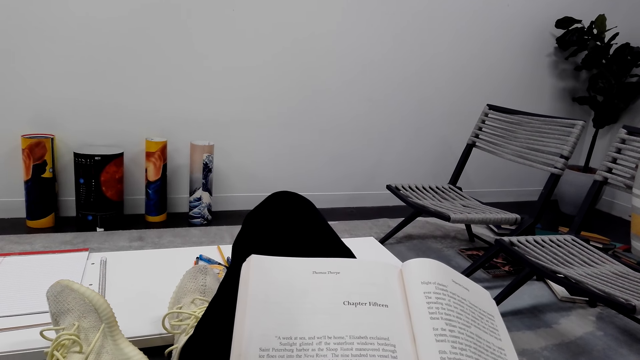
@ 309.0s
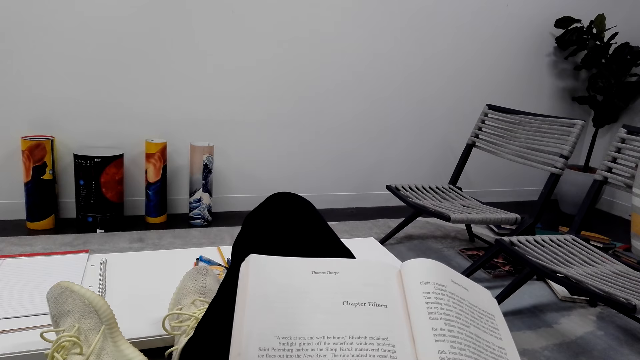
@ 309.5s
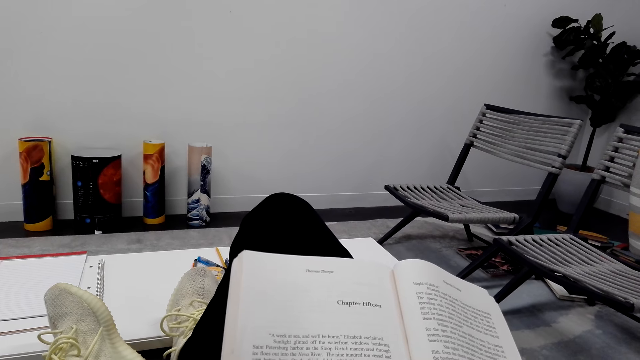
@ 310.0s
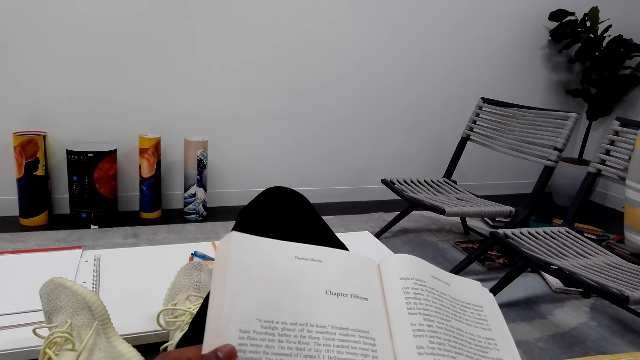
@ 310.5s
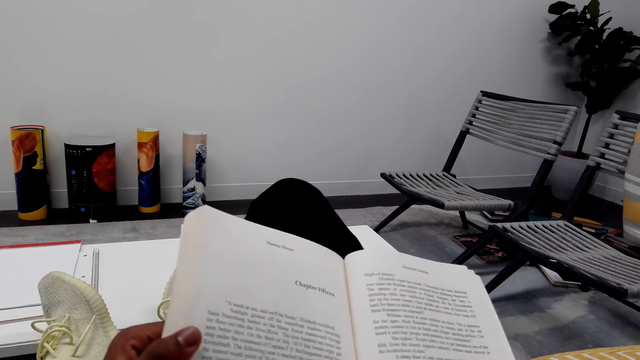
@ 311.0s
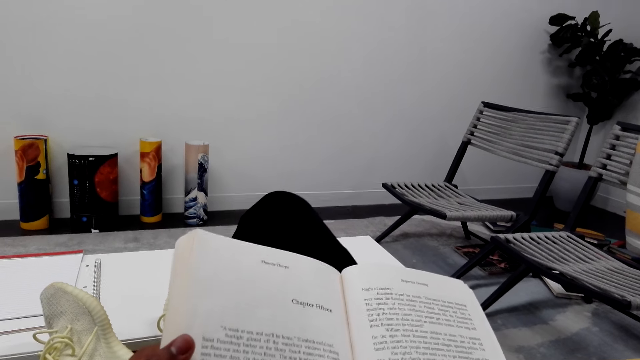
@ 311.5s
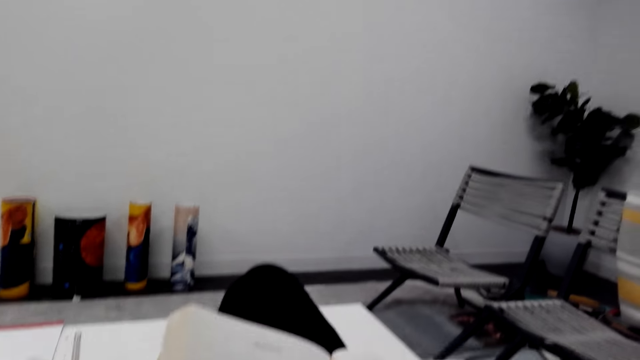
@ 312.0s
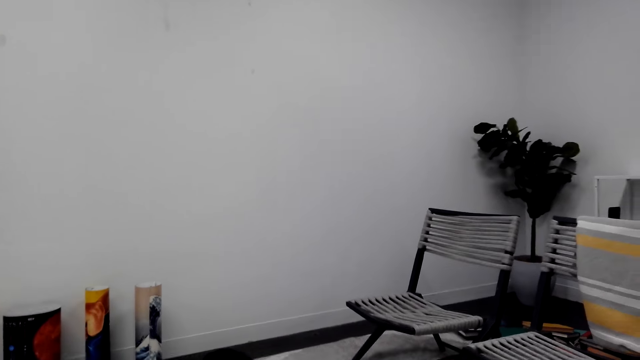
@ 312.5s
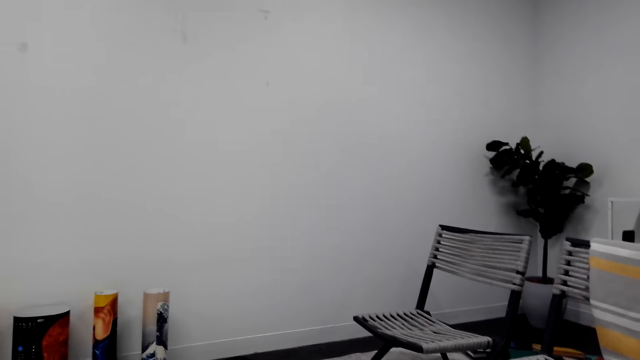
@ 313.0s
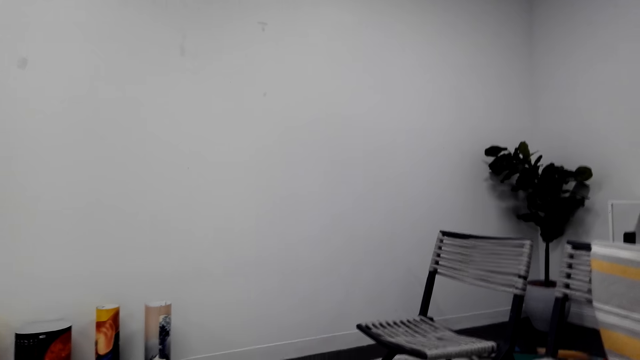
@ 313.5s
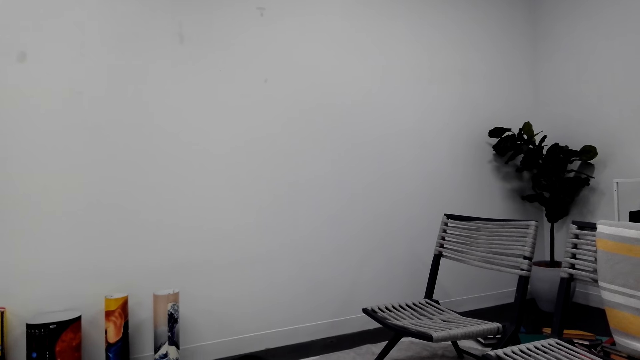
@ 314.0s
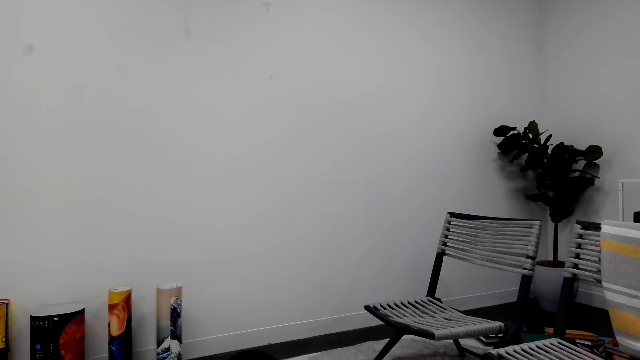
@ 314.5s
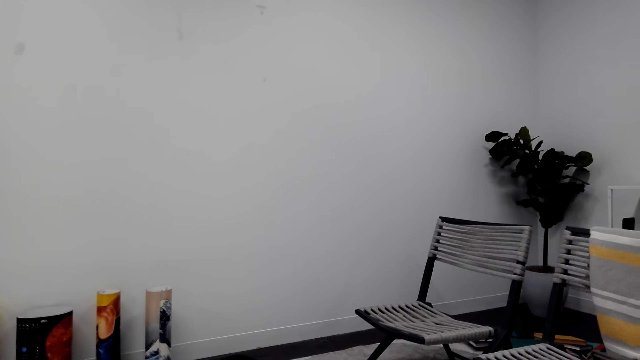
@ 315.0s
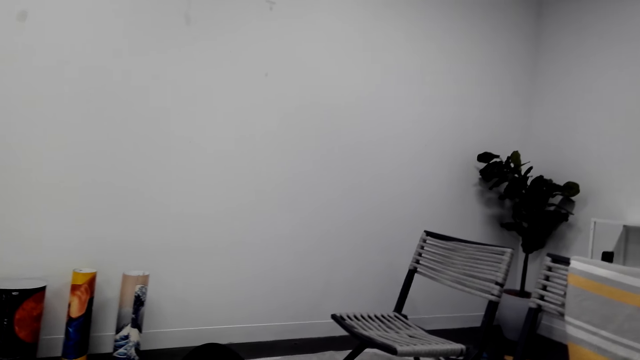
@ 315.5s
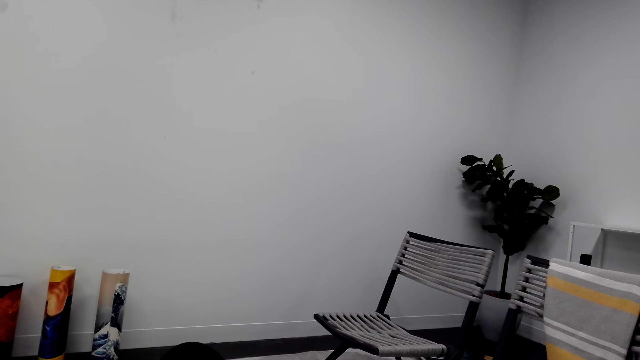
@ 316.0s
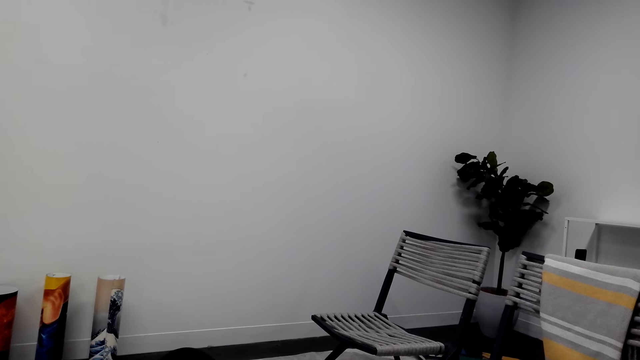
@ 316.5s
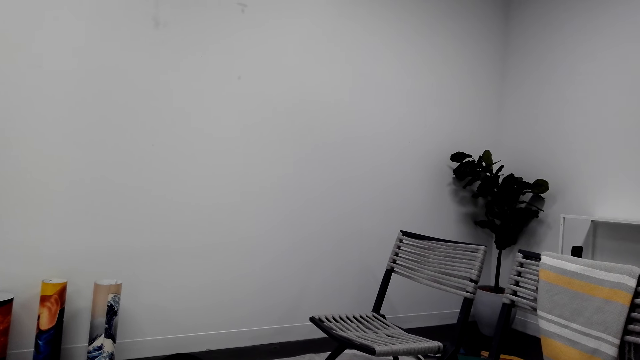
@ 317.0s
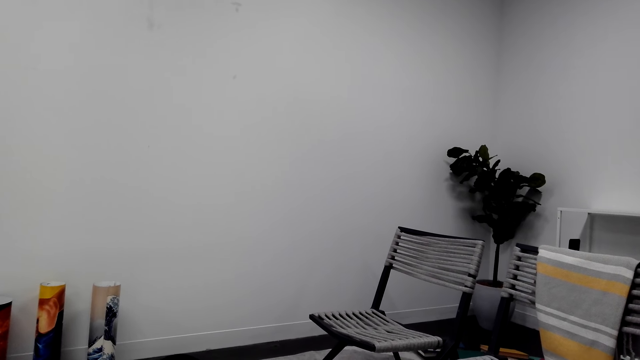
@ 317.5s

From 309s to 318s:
The camera wearer holds the novel well. They look around.

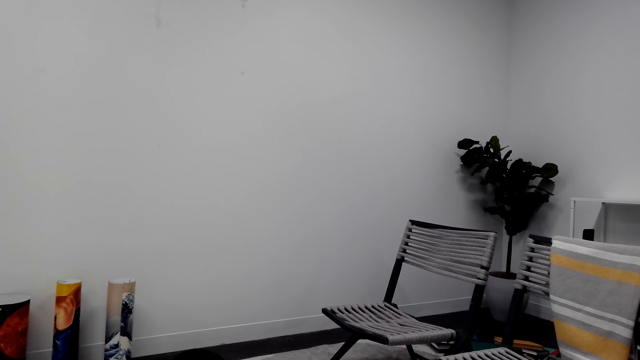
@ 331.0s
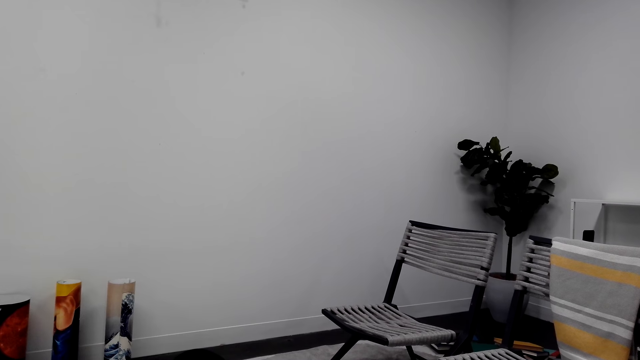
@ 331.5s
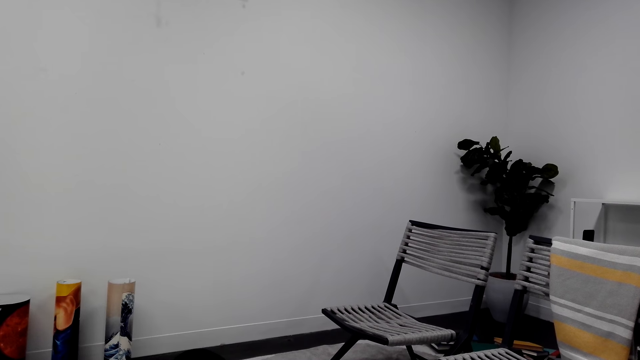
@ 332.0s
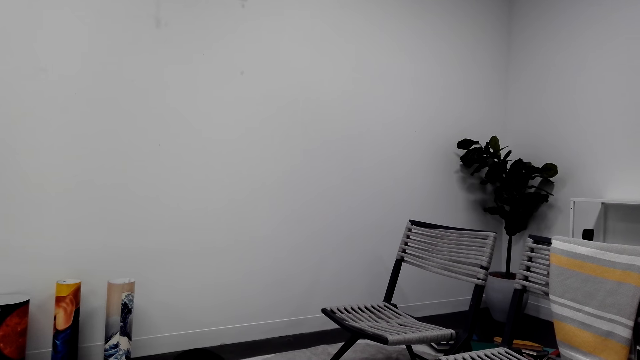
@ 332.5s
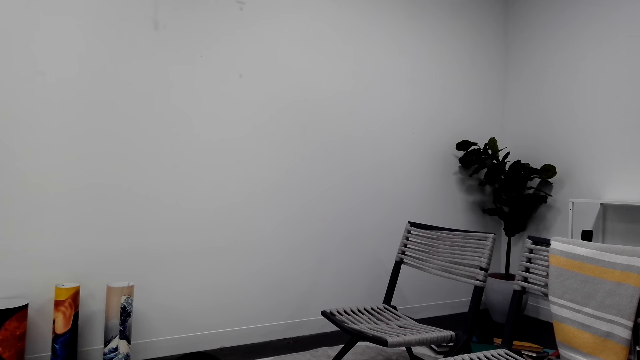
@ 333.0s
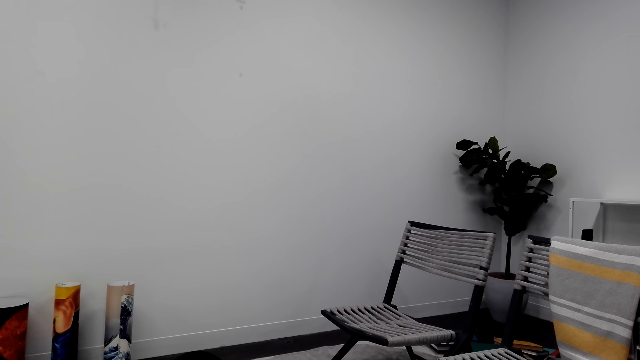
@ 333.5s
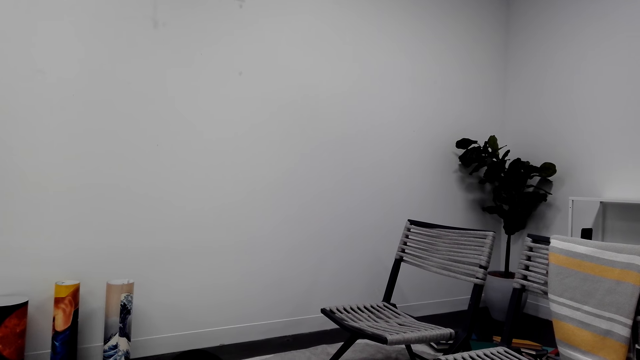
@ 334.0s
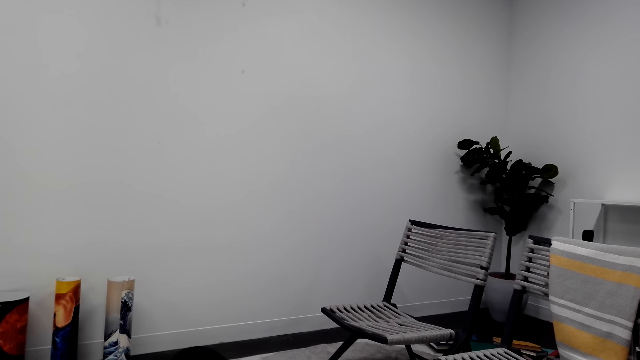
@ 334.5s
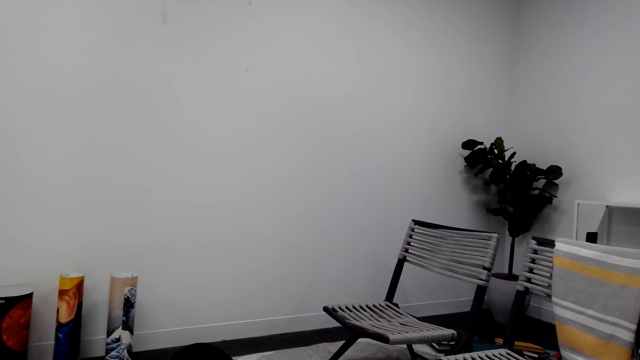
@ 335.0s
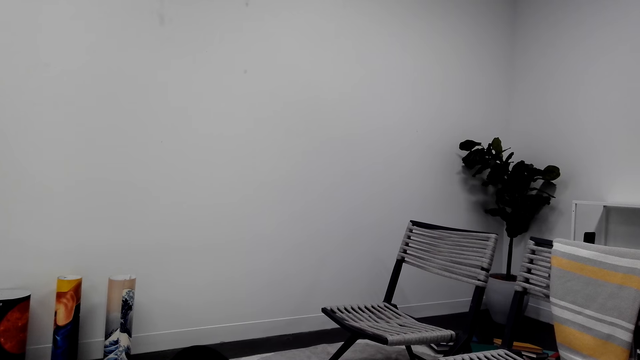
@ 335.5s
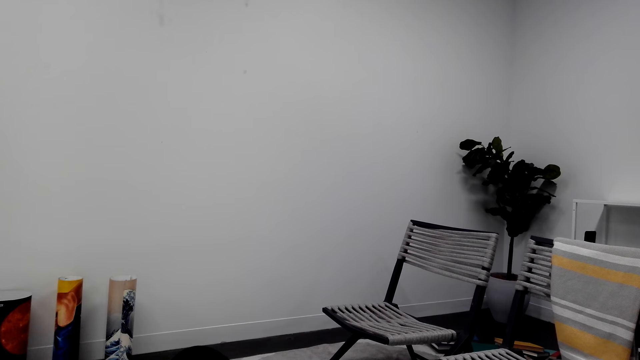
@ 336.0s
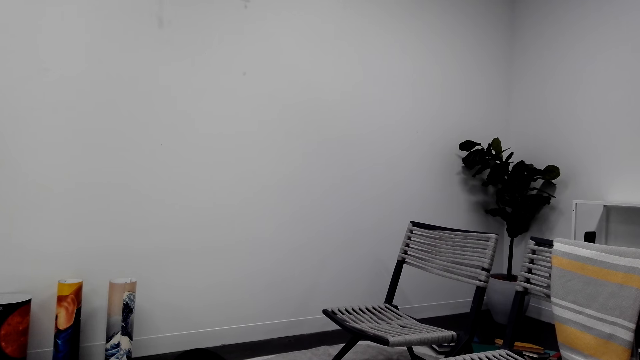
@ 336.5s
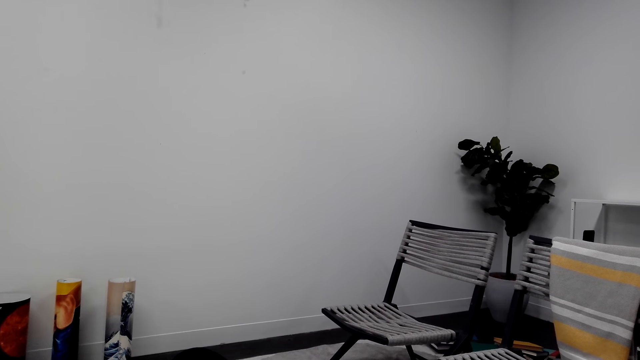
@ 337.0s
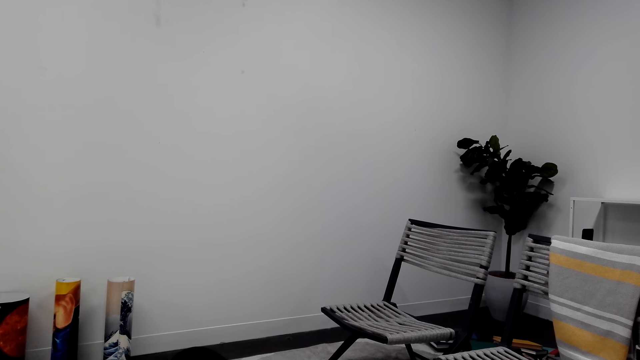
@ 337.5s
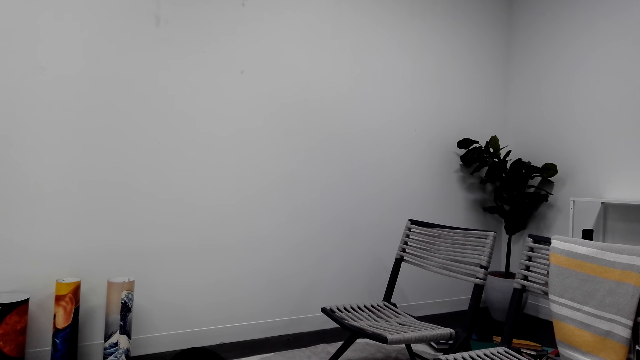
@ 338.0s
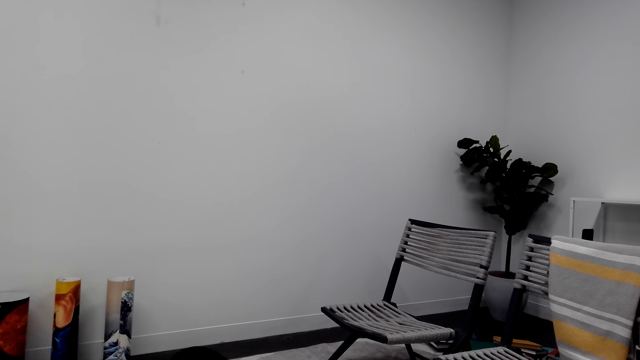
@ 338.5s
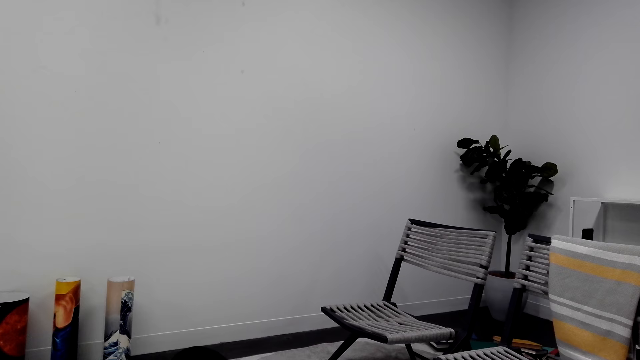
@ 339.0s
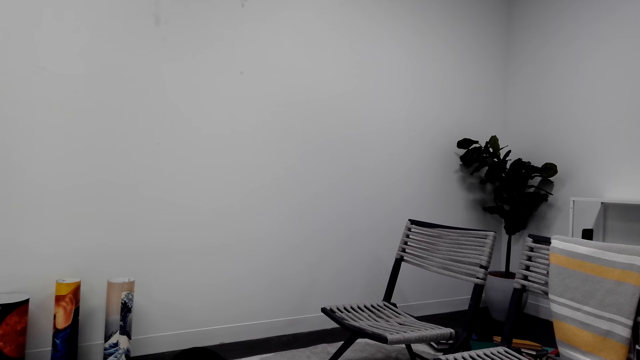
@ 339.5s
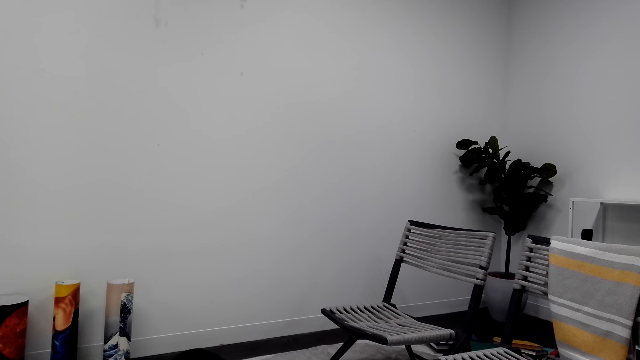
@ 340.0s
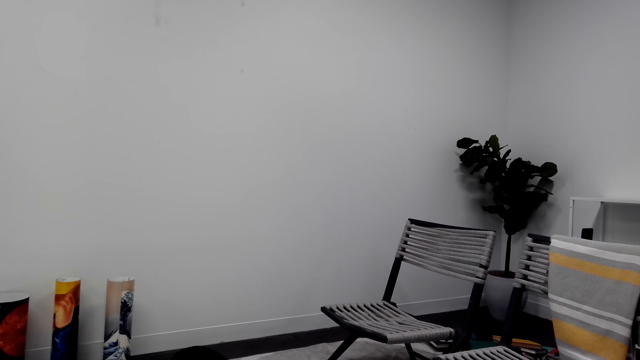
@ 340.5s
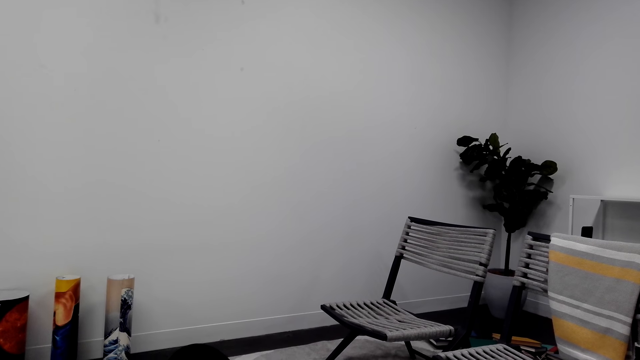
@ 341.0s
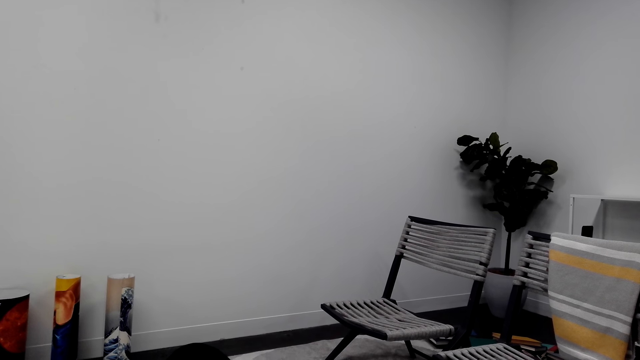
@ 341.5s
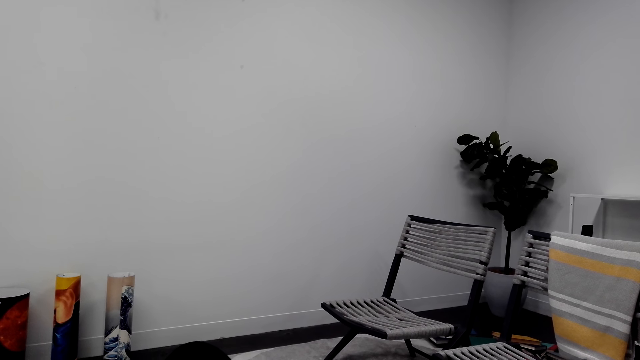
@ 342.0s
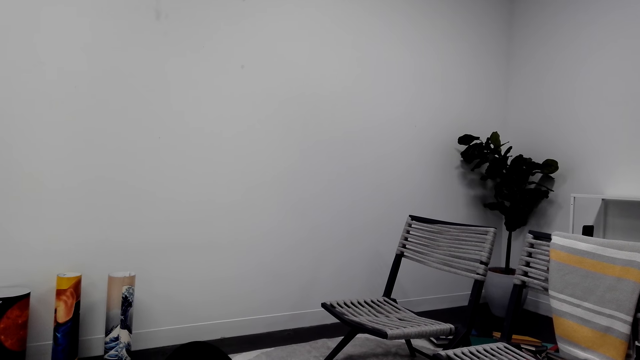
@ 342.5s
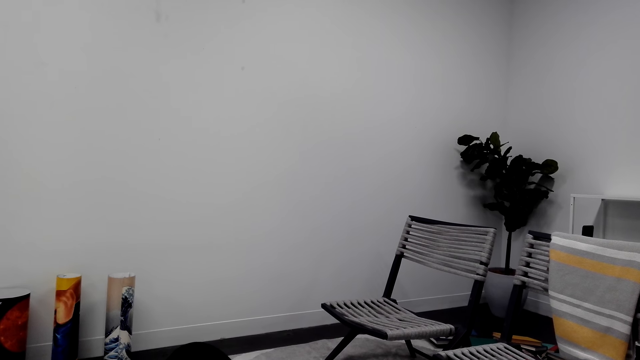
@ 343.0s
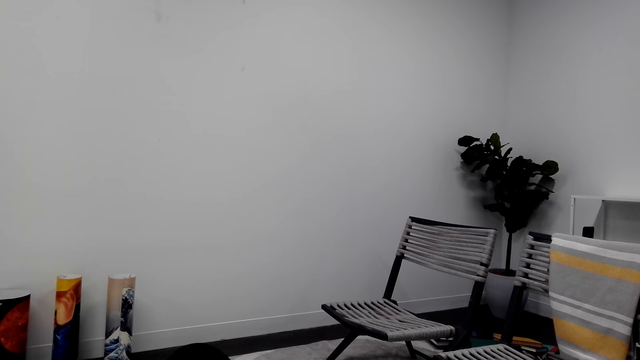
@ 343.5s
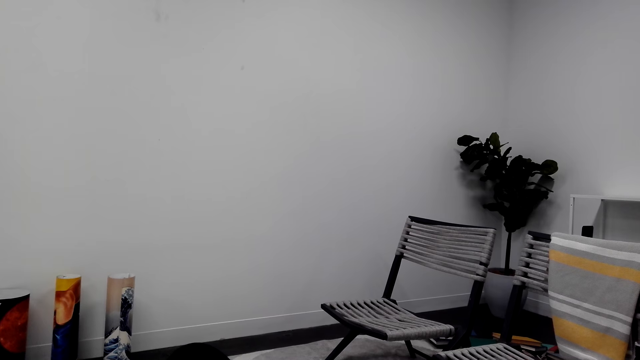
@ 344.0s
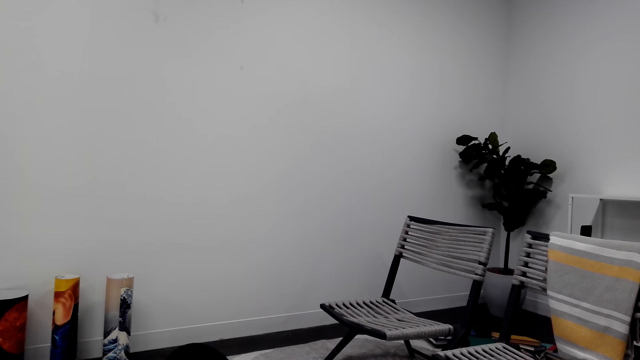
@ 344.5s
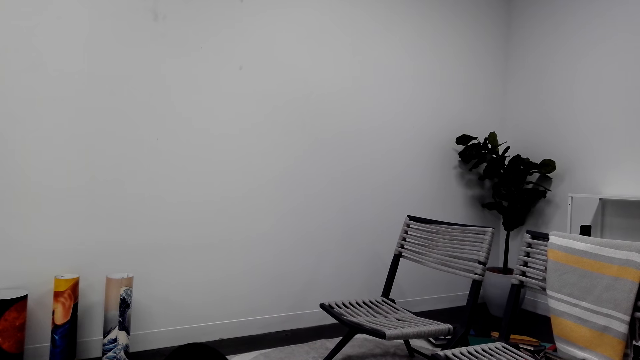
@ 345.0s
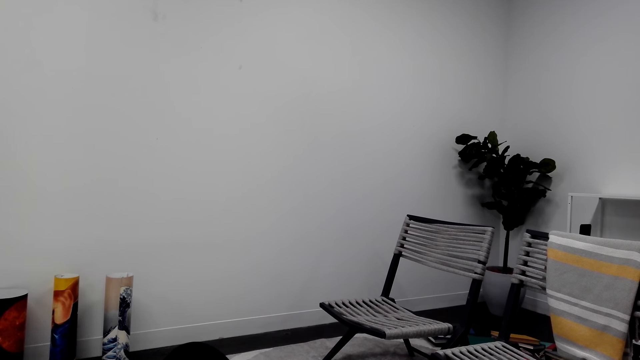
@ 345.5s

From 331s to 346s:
The camera wearer looks around.
